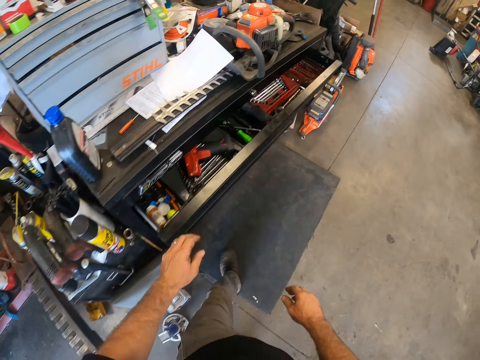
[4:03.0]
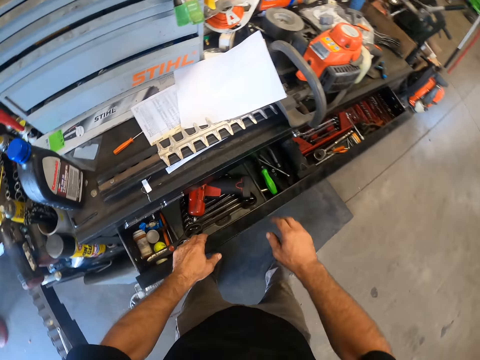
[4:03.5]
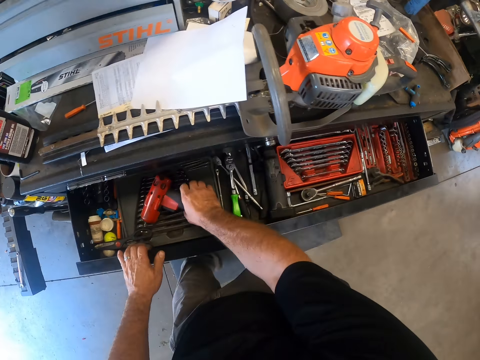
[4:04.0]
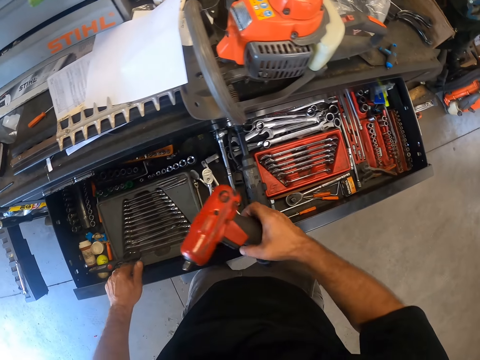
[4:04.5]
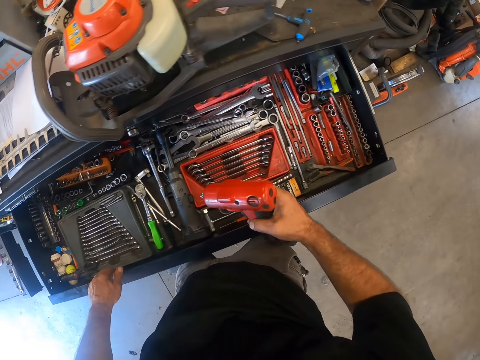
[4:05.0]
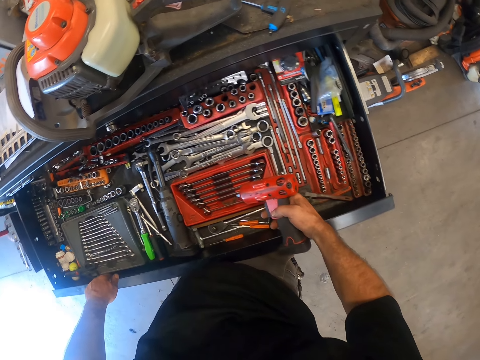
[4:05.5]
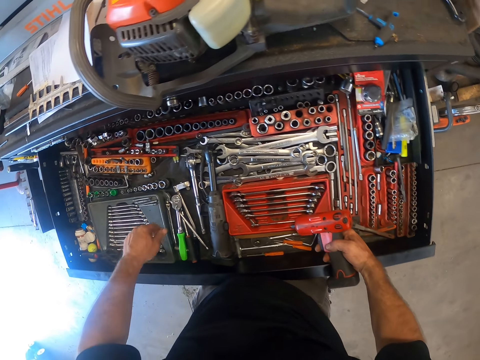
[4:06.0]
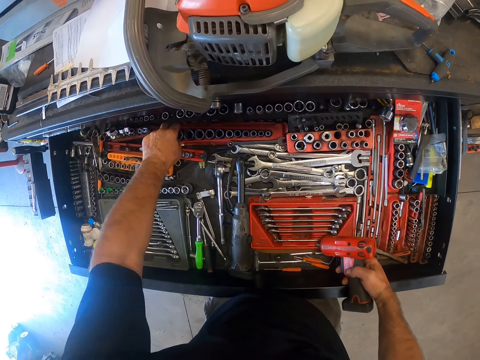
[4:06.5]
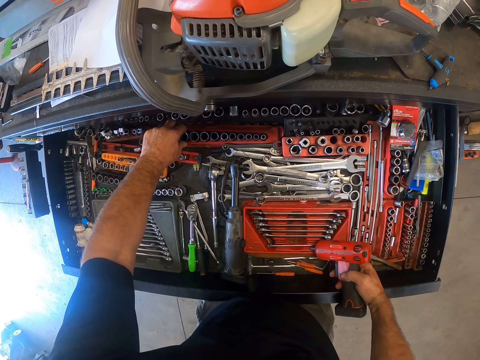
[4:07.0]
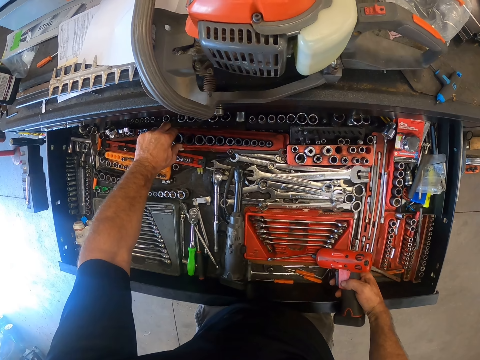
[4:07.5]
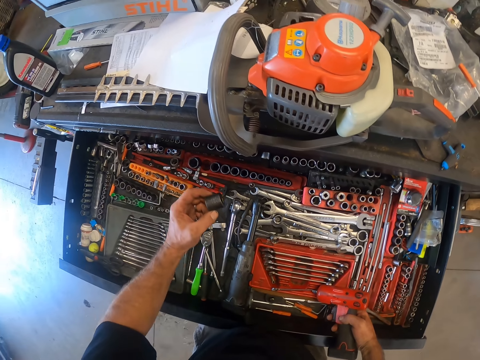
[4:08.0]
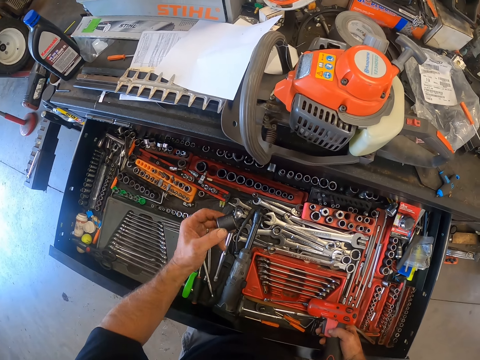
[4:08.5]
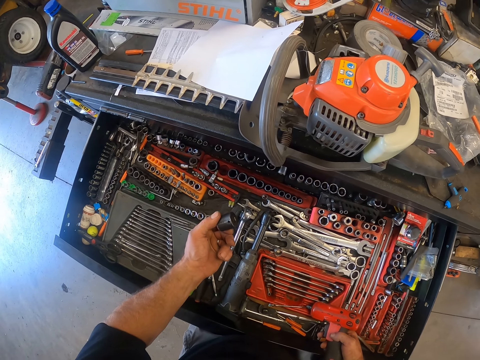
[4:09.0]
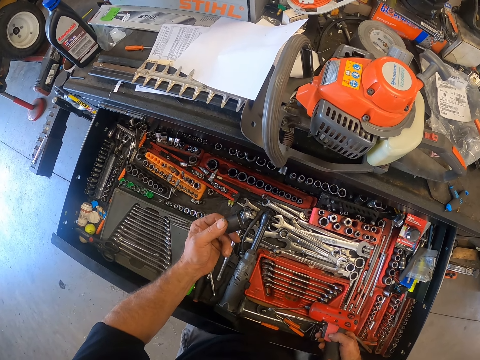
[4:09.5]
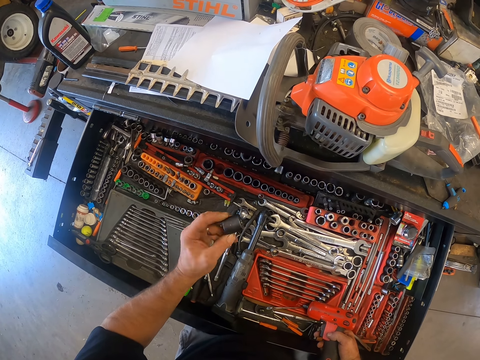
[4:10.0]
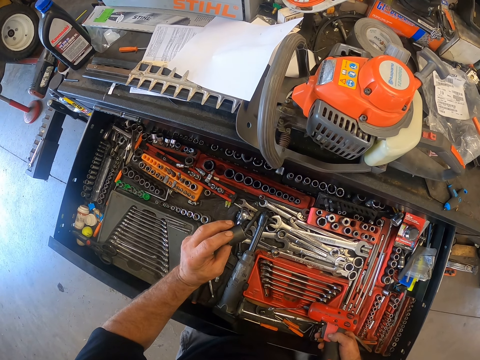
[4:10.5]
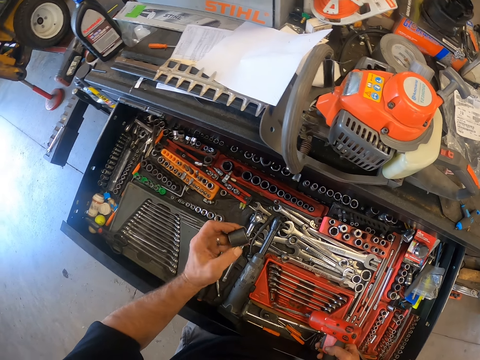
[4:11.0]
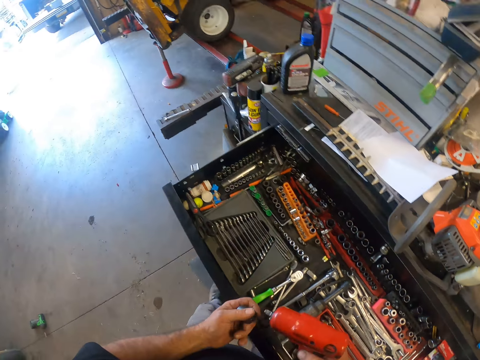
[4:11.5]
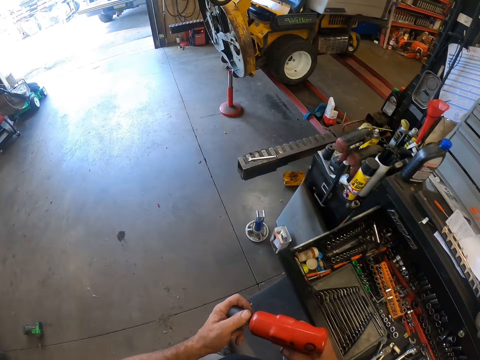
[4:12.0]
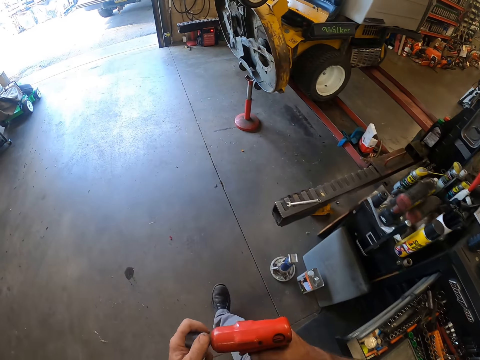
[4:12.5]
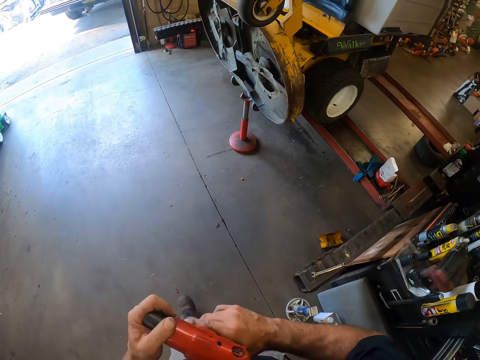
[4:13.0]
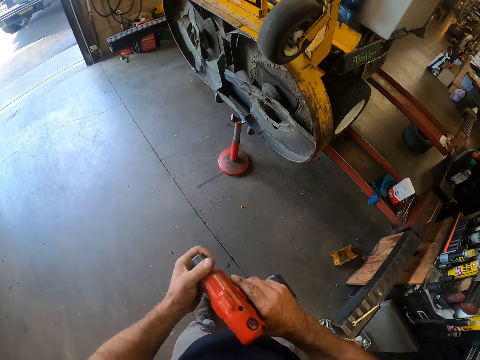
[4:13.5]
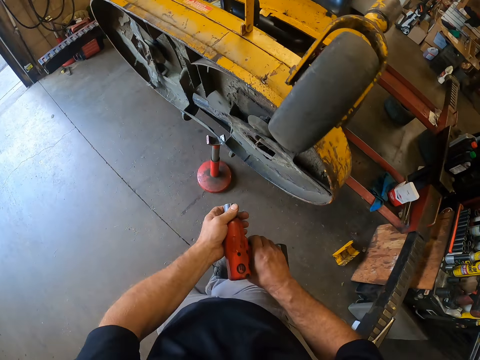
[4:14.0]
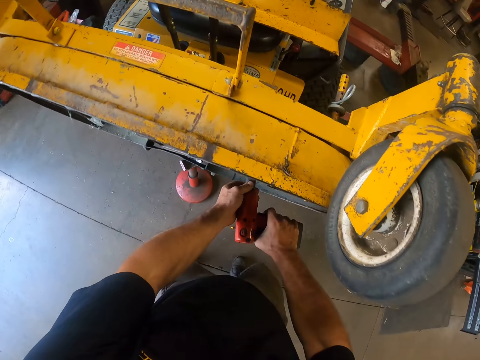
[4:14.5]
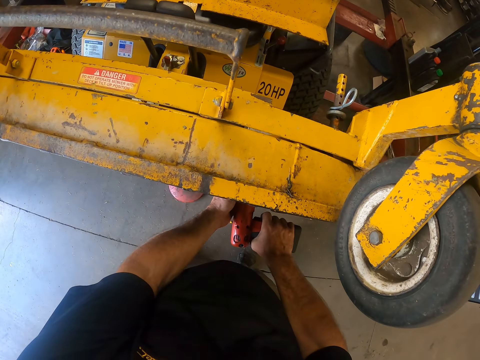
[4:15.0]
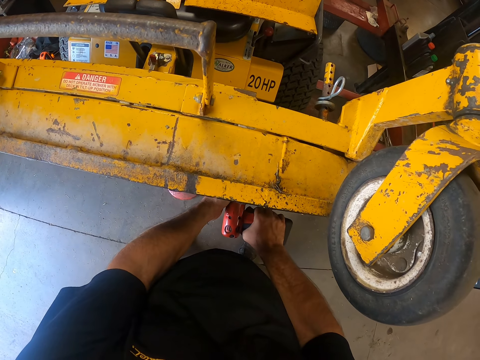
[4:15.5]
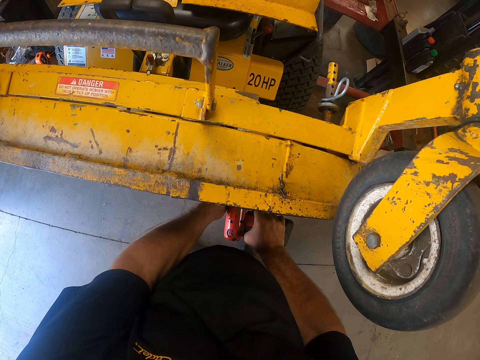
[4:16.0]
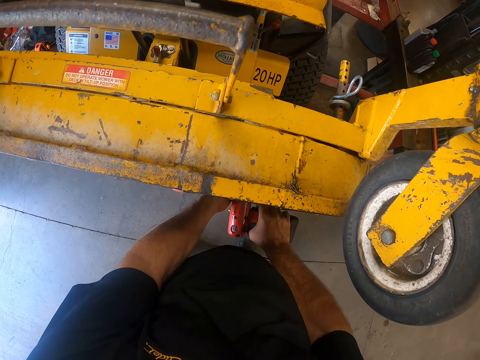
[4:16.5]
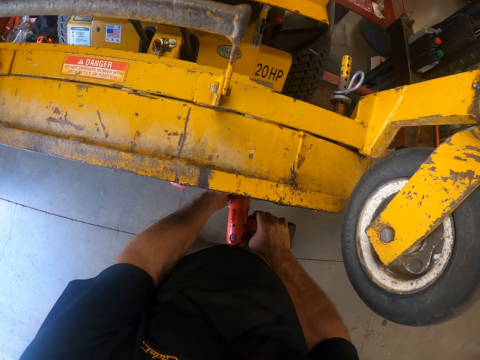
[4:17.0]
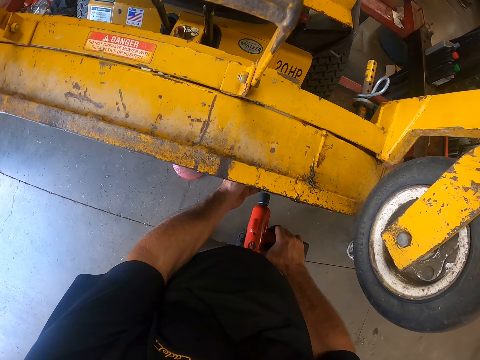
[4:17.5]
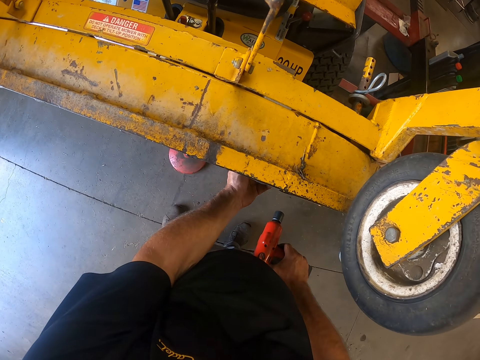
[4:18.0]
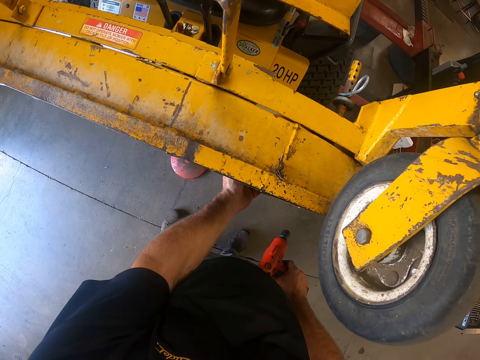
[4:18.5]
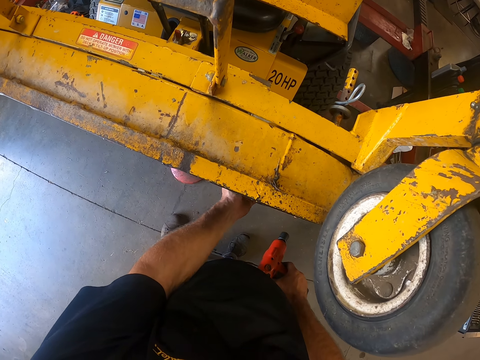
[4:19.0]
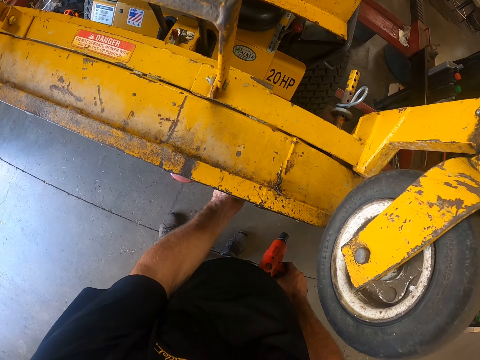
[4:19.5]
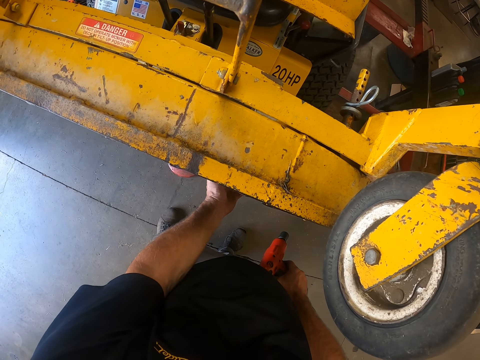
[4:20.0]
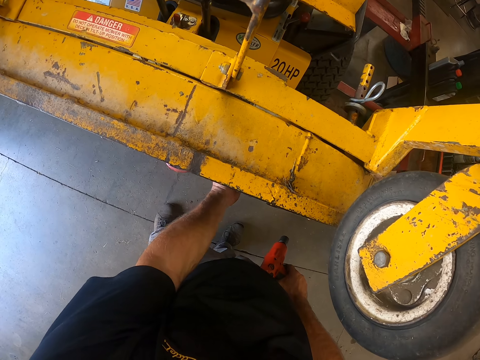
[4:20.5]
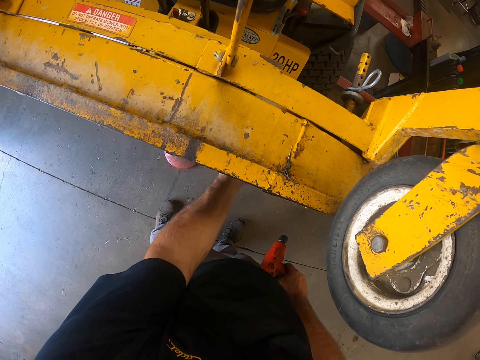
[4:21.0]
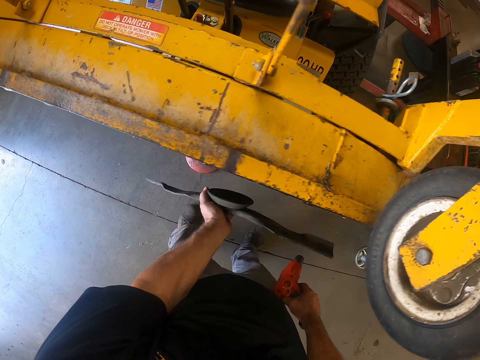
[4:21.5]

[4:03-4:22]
The camera wearer opens a drawer with his left hand. He picks up an impact wrench from the drawer with his right hand. He picks up a socket wrench from the drawer with his left hand. He attaches the socket wrench in his left hand to the impact wrench in his right hand. He walks towards the truck. He unscrews a fourth bolt from a second lawnmower blade with the impact wrench with both hands. He holds the impact wrench with his right hand. He unscrews the fourth bolt from the second lawnmower blade with his left hand. He removes the bolt with his hands.

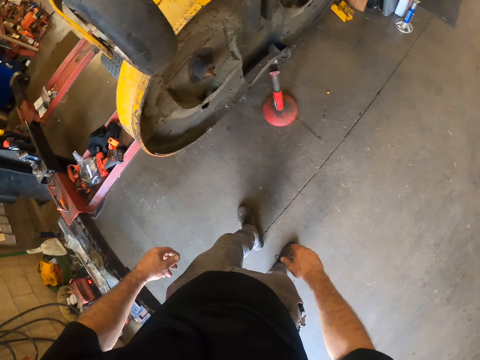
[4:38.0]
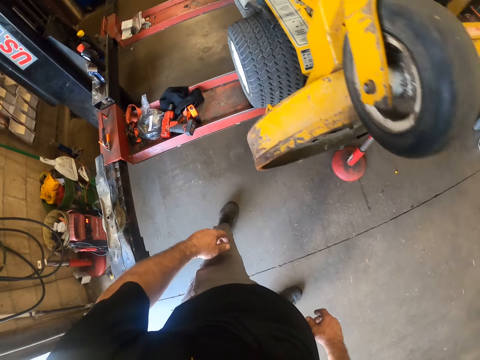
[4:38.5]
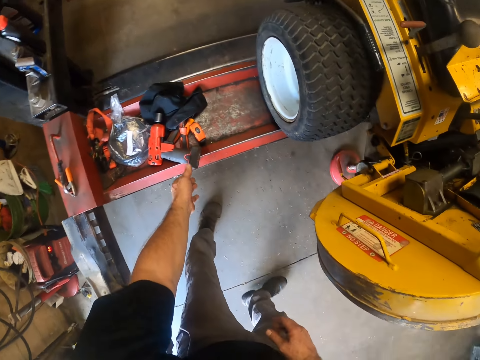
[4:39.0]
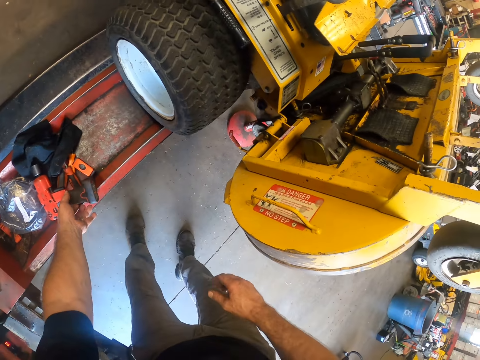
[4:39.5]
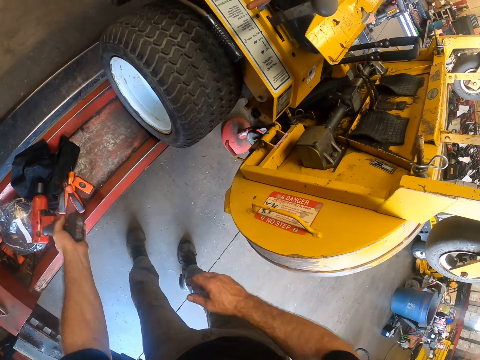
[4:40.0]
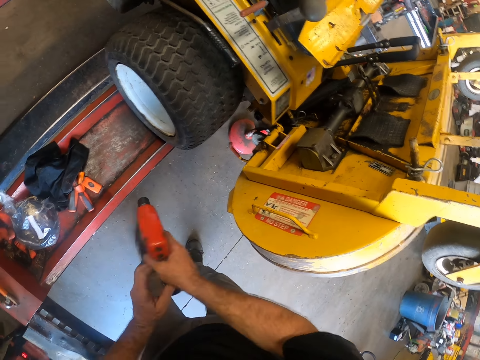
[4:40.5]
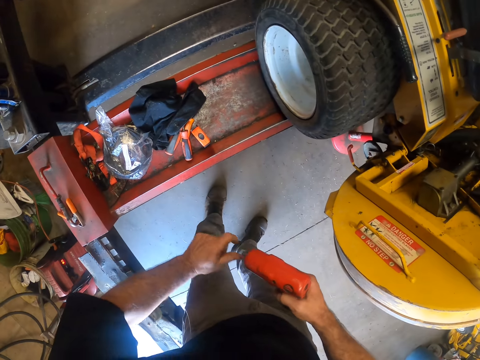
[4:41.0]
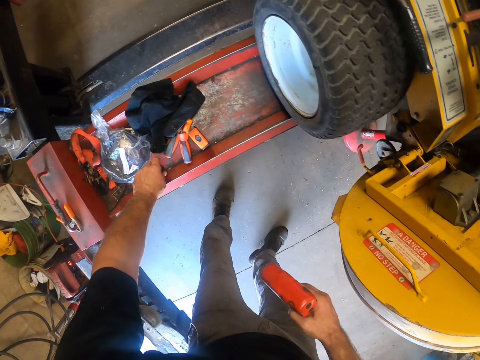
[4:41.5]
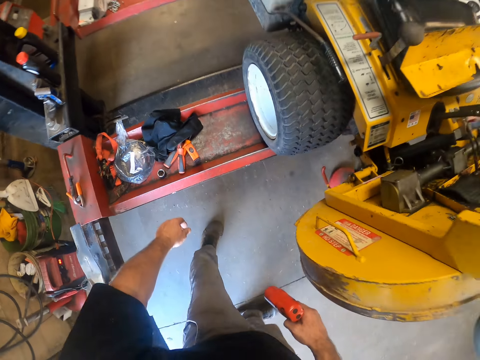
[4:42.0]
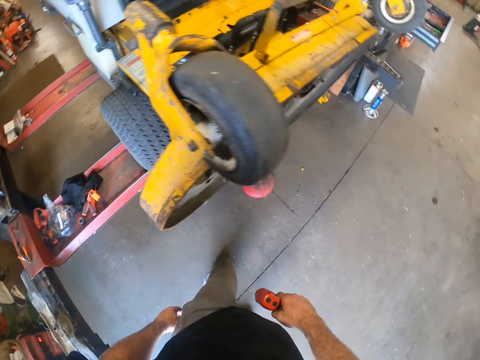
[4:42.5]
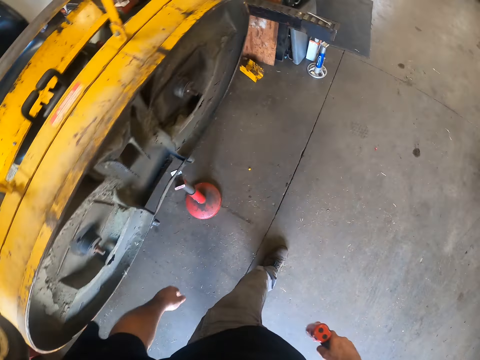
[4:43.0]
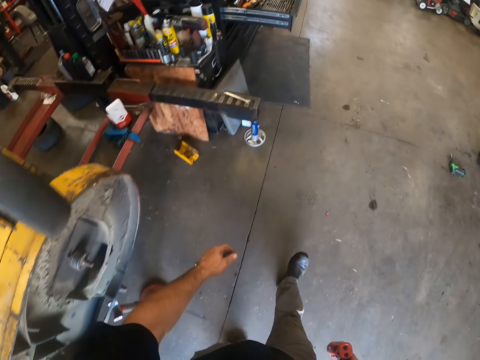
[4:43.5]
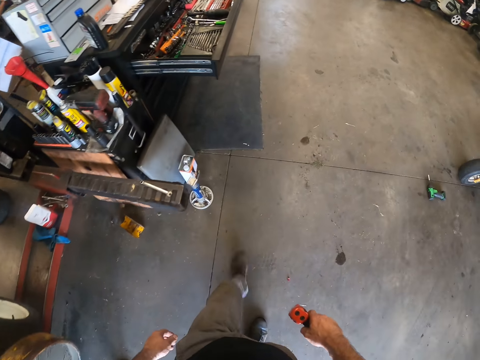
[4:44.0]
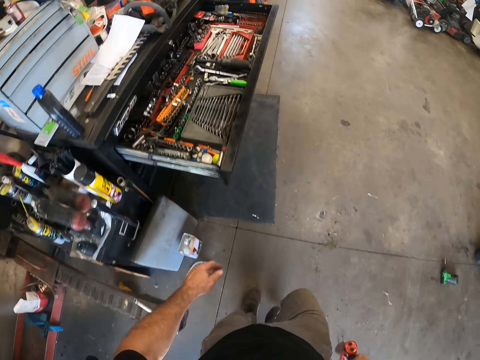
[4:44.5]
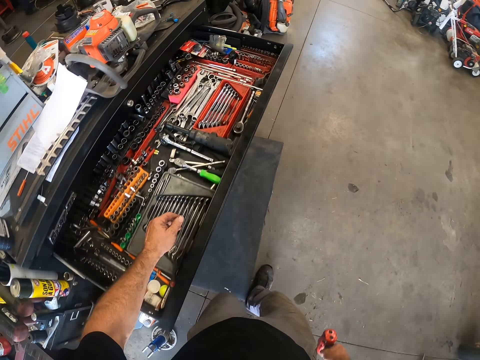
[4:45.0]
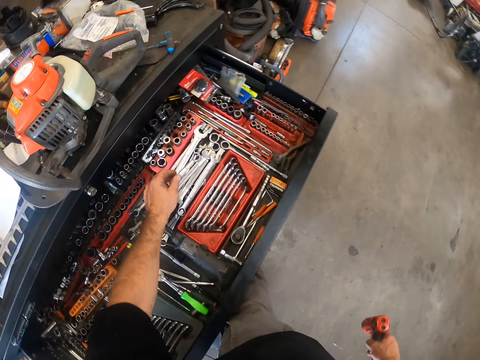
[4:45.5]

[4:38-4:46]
The camera wearer picks up the impact wrench from the auto lift with his left hand. He holds the impact wrench with his right hand. He removes the socket wrench from the impact wrench with his left hand. He drops the socket wrench on the auto lift with his left hand. He walks around the garage.
